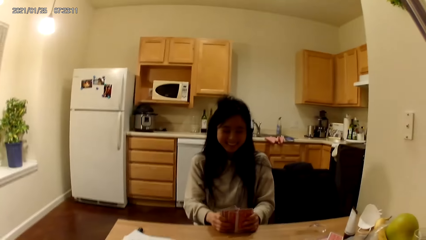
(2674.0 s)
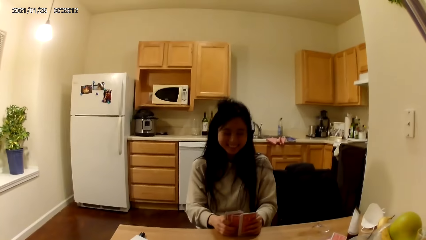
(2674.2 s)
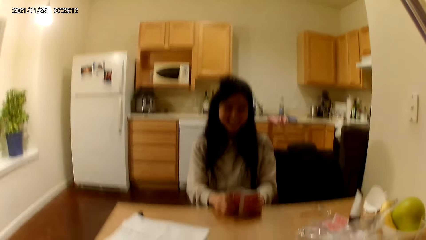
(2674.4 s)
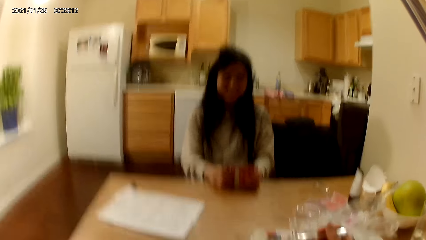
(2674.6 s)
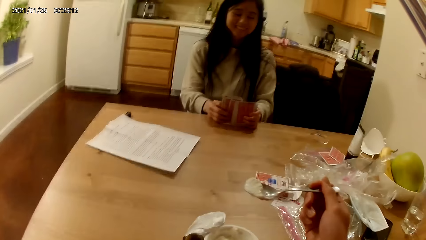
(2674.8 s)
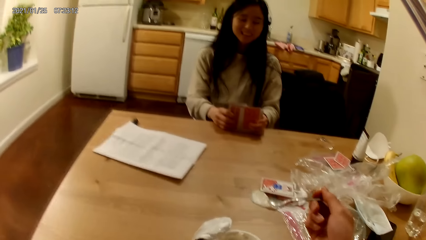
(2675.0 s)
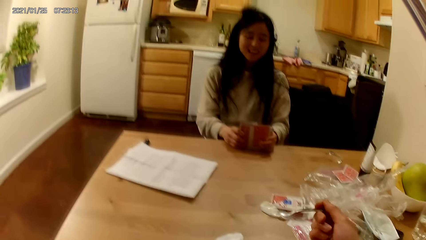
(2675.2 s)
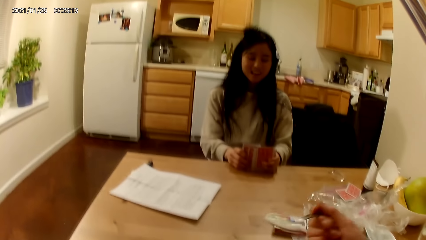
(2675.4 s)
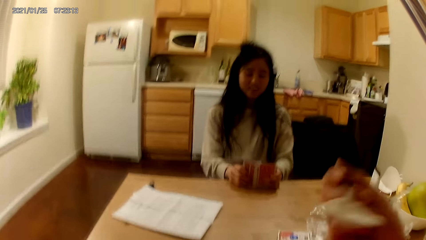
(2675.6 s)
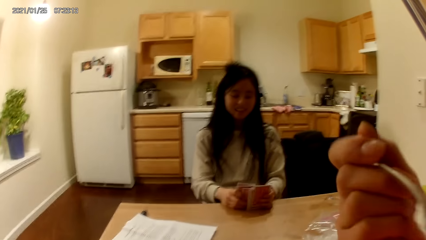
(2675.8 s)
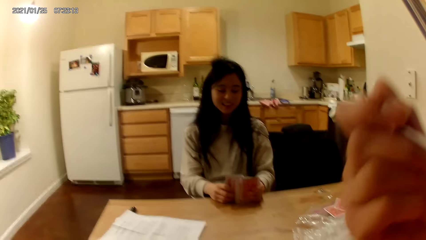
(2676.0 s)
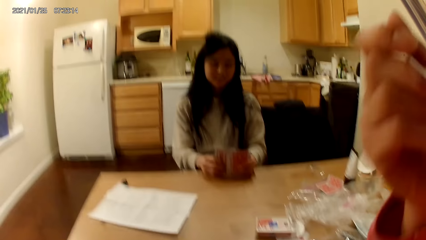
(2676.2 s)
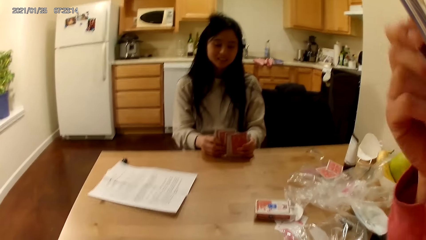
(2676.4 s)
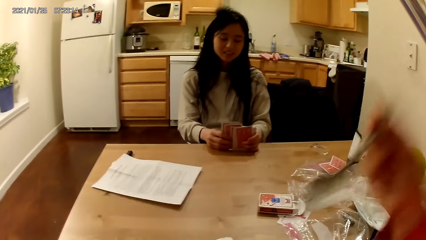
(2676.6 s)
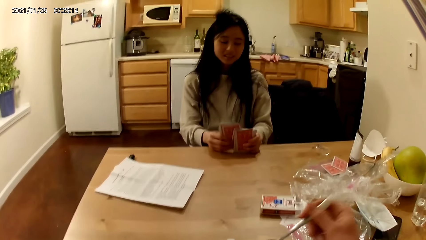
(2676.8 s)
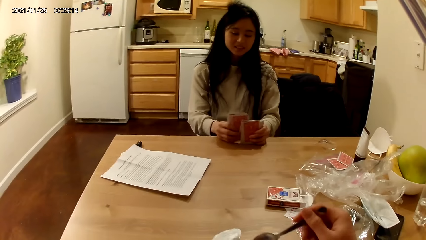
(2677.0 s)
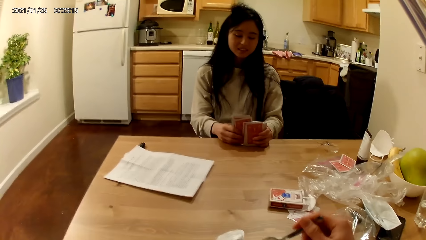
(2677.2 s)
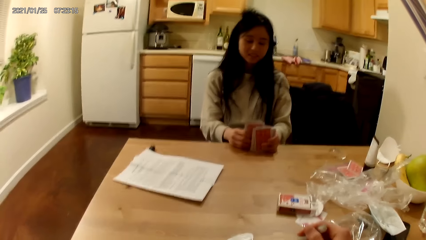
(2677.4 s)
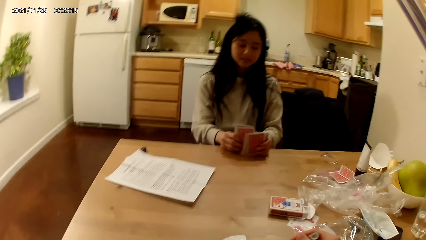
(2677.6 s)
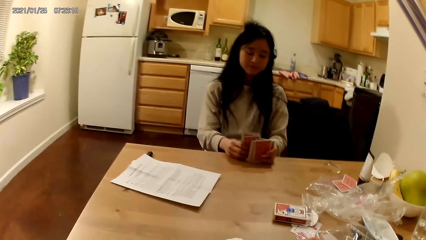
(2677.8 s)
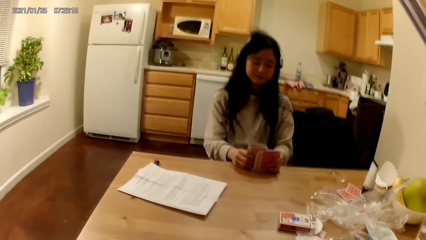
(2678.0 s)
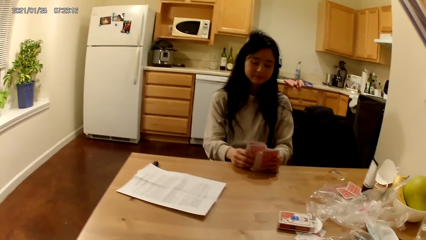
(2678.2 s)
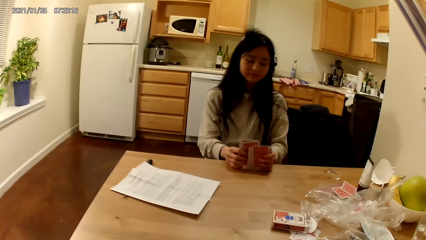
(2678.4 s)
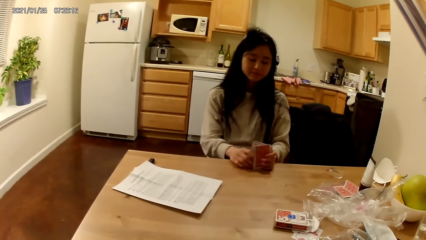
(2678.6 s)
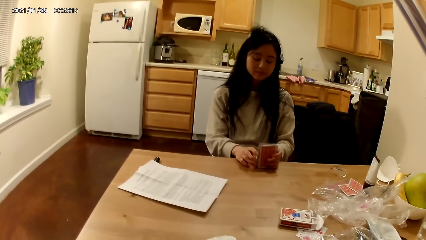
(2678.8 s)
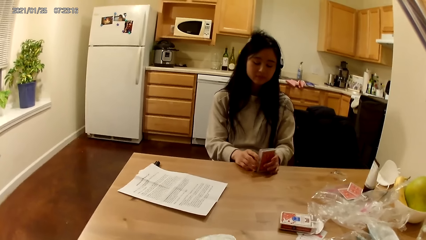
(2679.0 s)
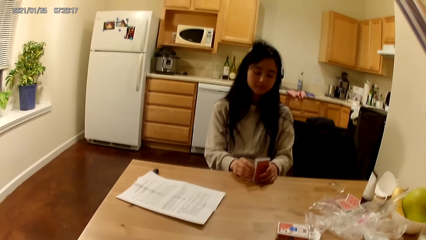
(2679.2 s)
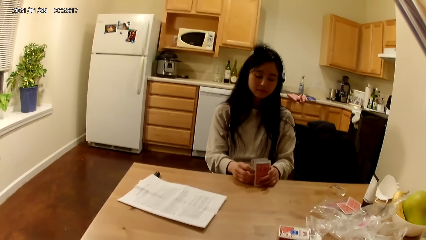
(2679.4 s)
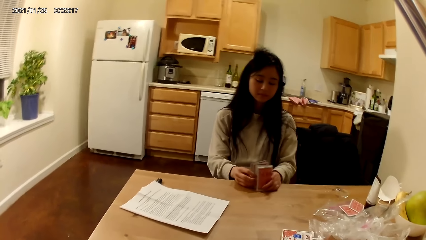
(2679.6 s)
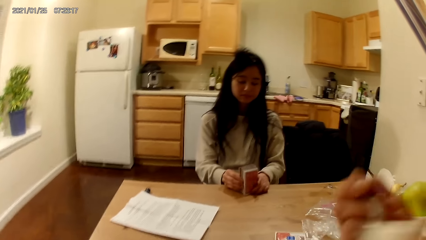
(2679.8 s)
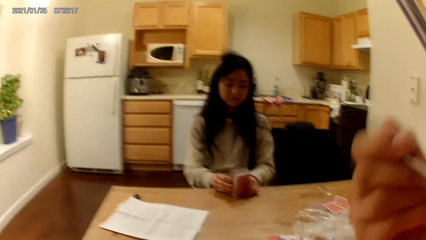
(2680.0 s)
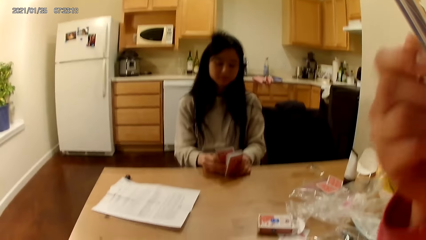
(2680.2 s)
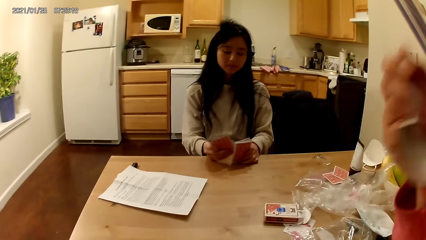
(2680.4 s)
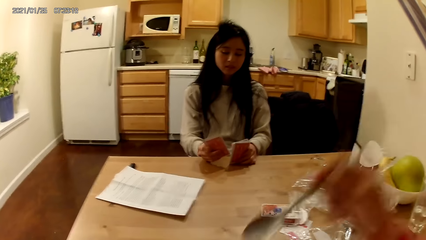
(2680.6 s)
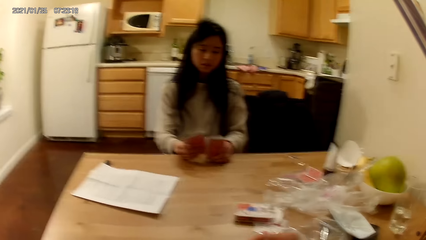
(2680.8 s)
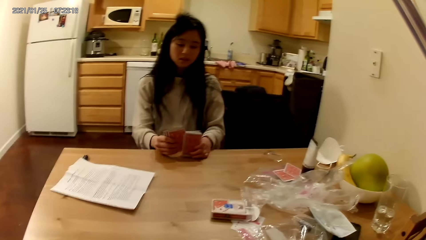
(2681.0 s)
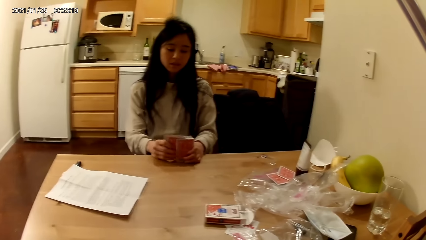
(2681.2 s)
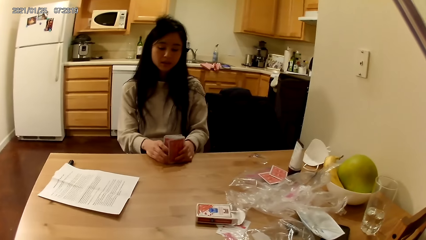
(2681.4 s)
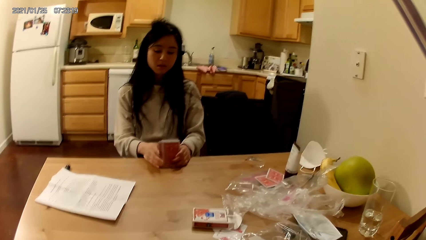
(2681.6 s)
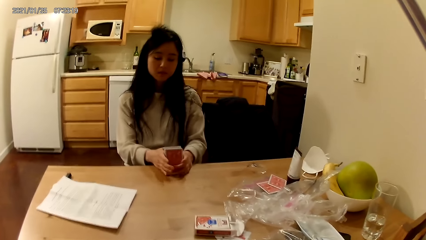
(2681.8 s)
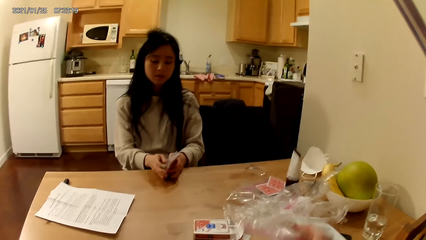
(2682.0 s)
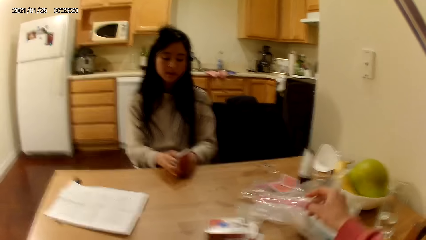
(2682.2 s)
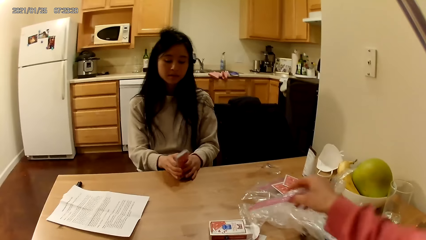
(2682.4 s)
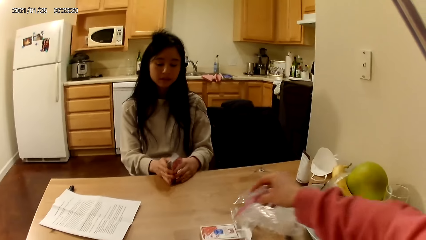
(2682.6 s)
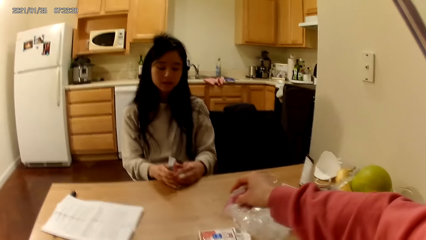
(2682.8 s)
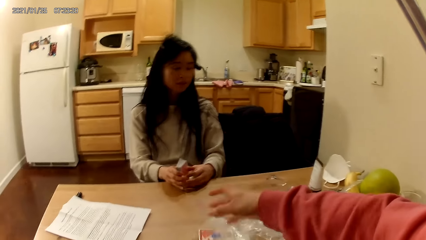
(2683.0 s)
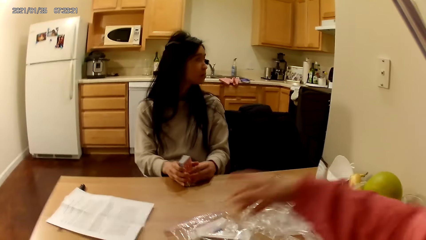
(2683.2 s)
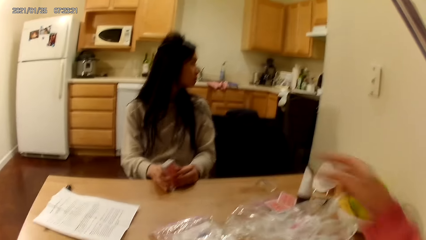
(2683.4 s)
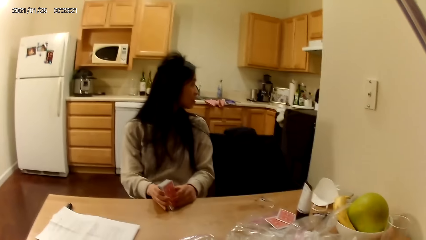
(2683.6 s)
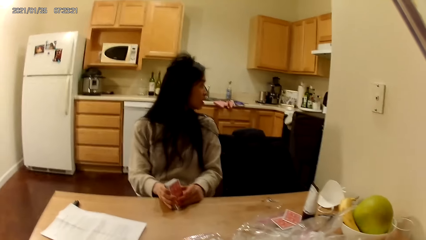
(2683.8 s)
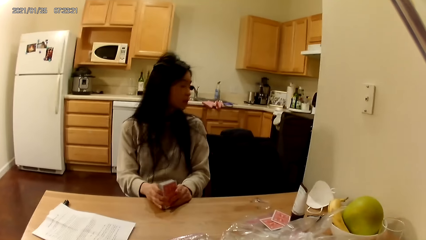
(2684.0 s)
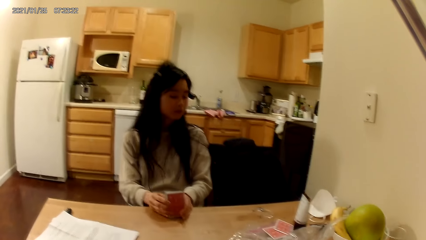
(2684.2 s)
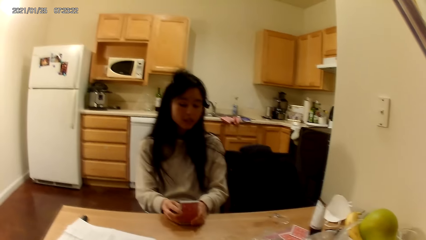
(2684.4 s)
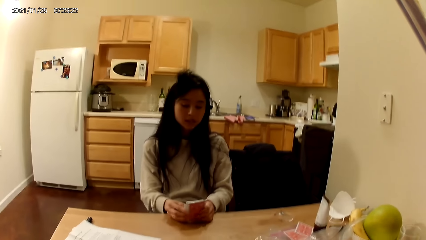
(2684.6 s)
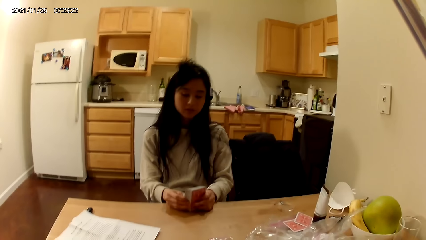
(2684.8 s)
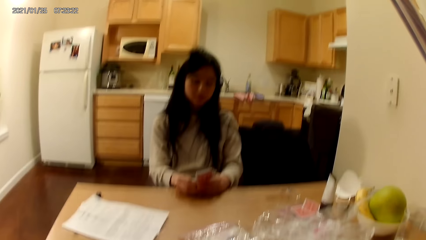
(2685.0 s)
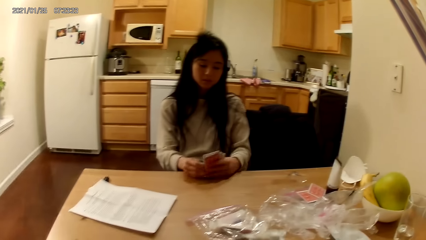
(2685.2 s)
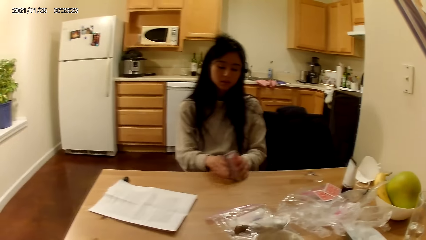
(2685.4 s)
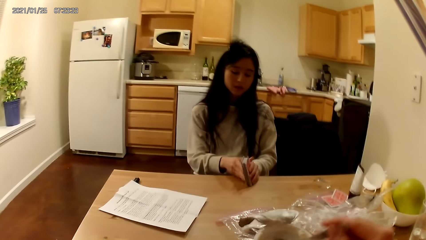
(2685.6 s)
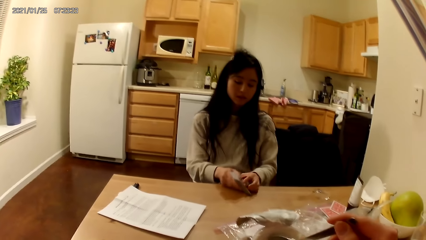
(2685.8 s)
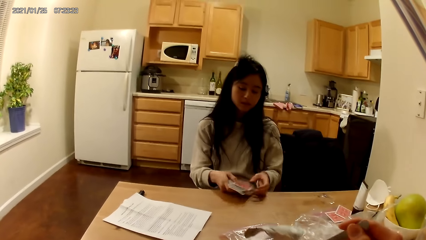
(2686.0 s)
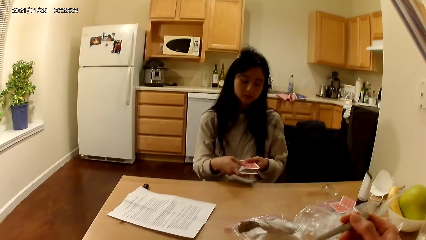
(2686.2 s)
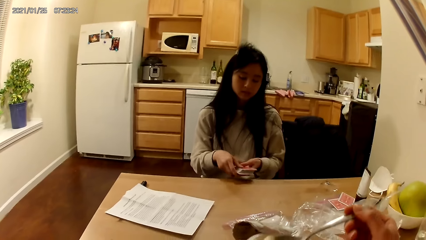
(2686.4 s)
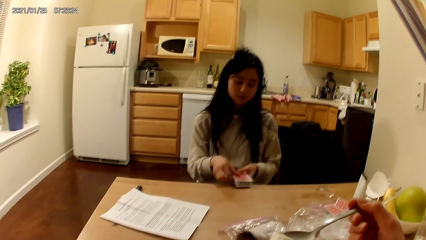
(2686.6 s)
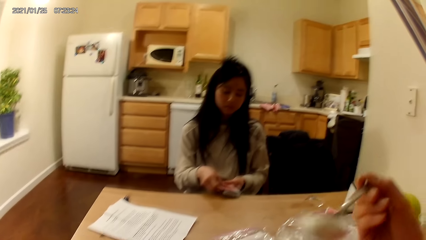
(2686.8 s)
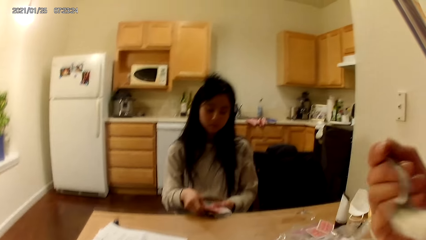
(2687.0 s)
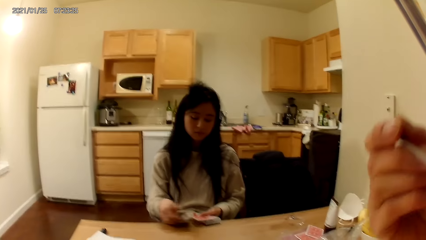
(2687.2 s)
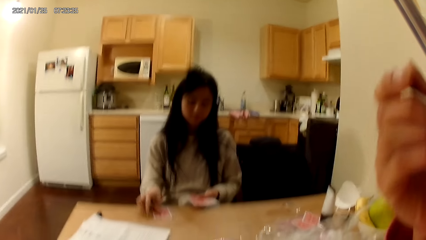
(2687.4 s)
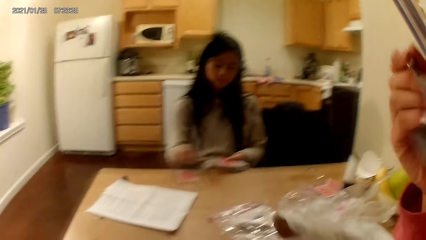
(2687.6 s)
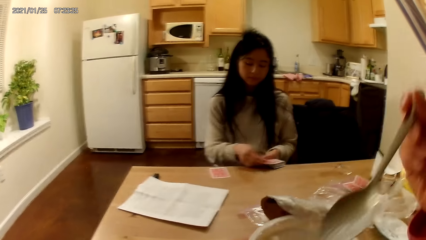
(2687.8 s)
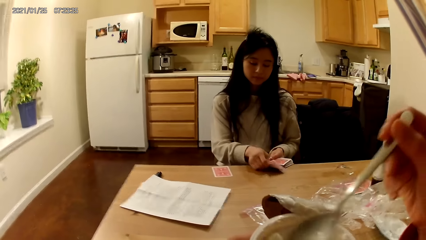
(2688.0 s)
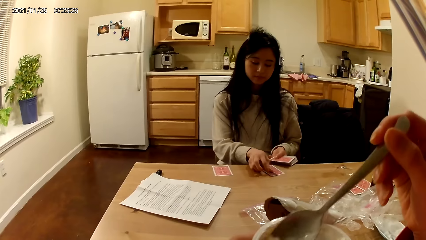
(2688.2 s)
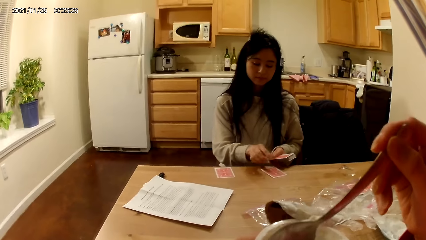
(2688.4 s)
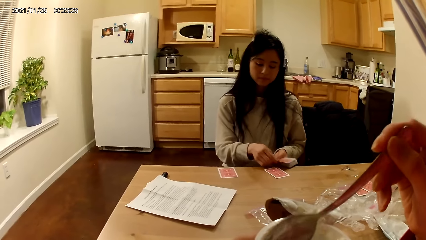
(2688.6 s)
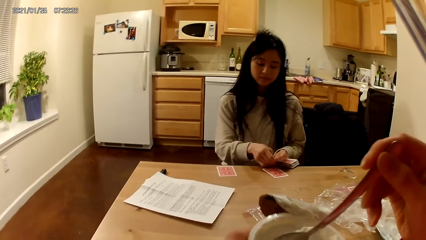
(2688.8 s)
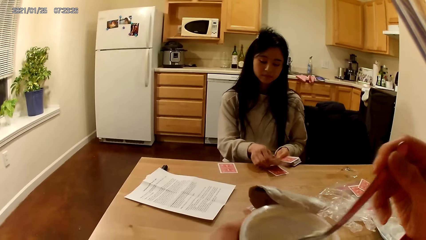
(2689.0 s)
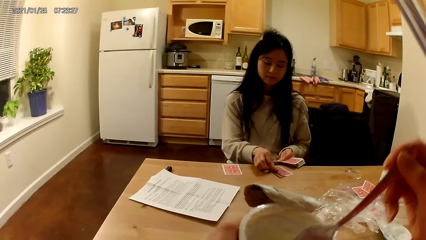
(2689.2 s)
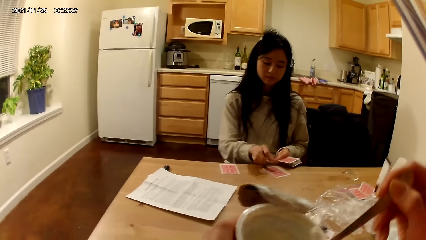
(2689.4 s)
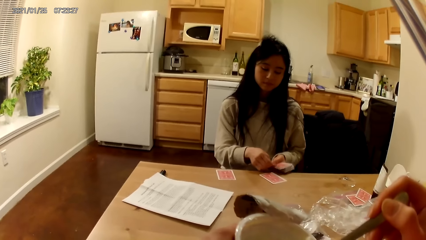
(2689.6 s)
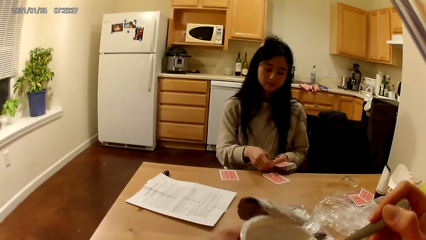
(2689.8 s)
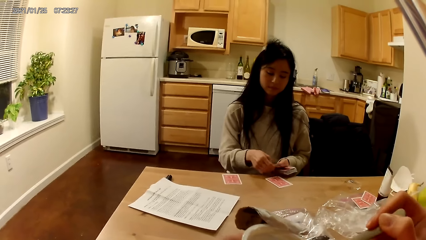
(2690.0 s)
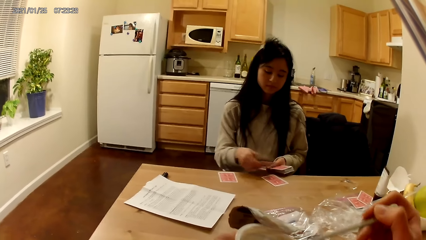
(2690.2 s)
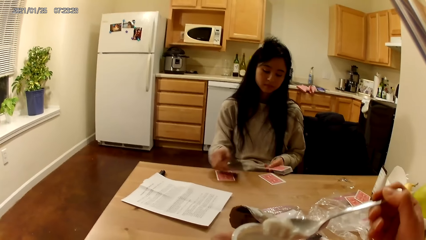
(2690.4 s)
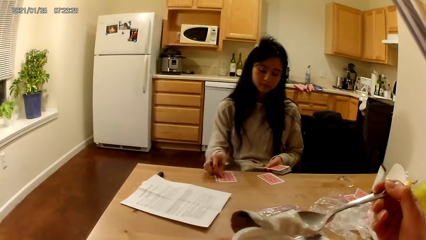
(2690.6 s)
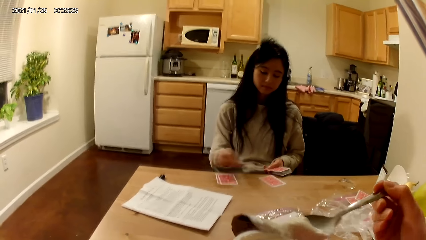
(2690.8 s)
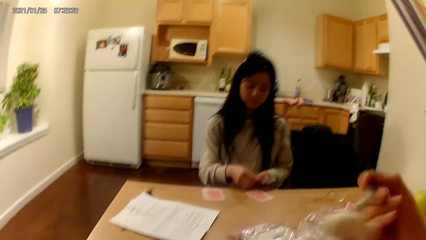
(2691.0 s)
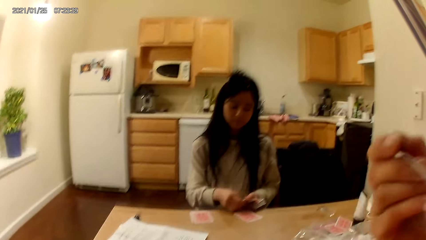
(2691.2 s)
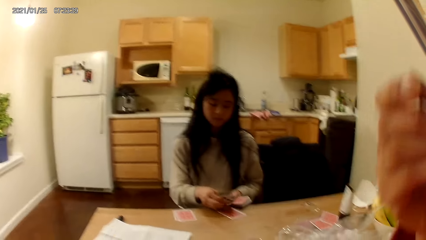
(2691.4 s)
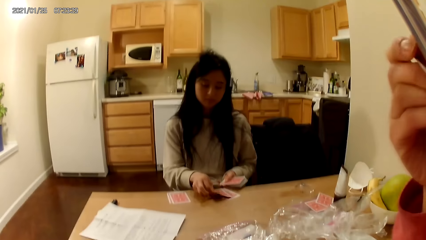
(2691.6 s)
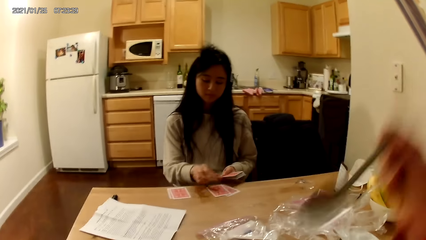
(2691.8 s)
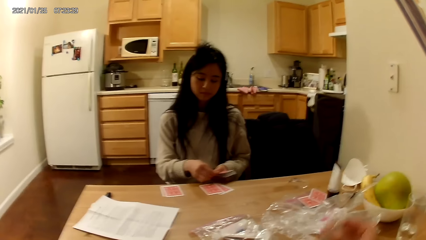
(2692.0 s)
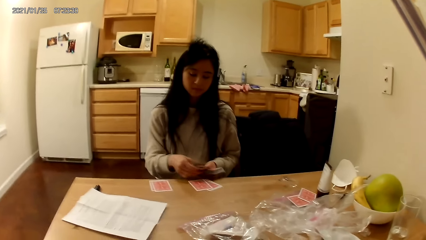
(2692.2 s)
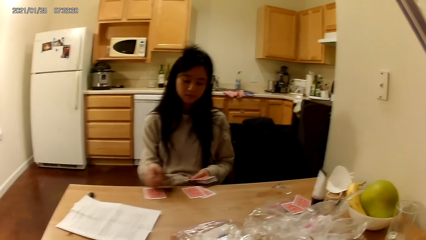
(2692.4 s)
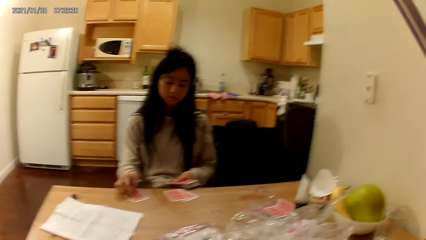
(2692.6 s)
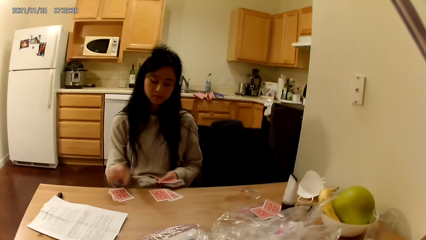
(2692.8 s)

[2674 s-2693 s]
The woman shuffles the cards. The woman holds the playing cards on a table with her hands. She eats ice cream. She holds the playing cards on the table with her hands. The camera wearer moves a plastic bag on the table with a hand. They scoop the ice cream with a spoon. They eat the ice cream. The woman shares the cards in two pieces with her hands. She puts the playing cards on the table. The camera wearer scoops the ice cream with a spoon. They eat the ice cream.
